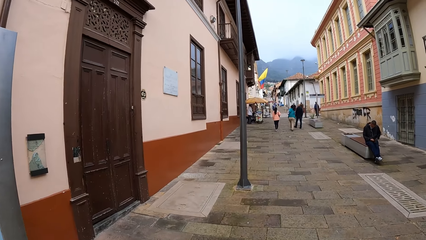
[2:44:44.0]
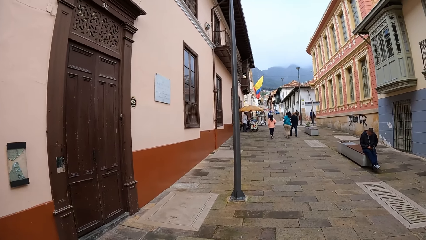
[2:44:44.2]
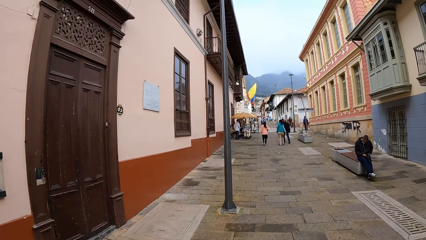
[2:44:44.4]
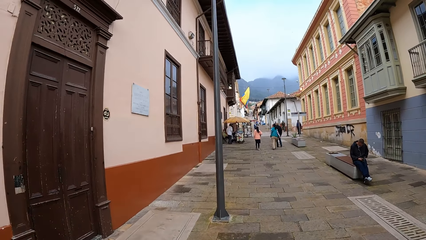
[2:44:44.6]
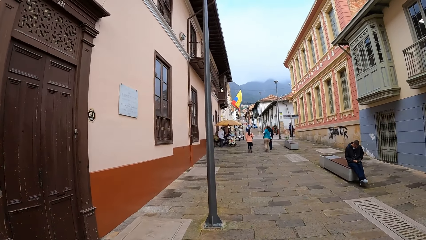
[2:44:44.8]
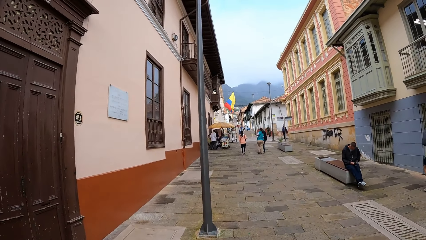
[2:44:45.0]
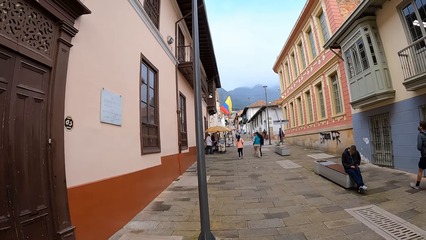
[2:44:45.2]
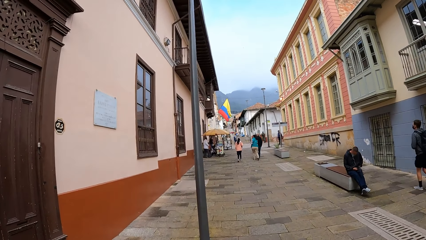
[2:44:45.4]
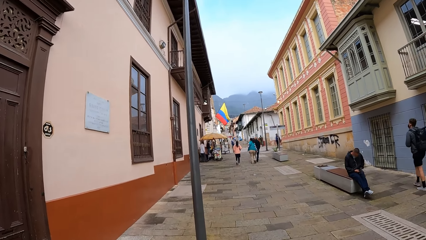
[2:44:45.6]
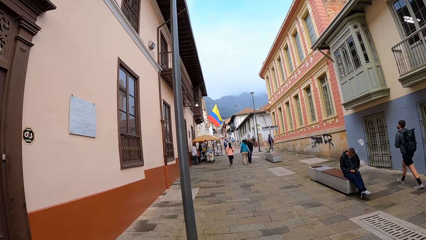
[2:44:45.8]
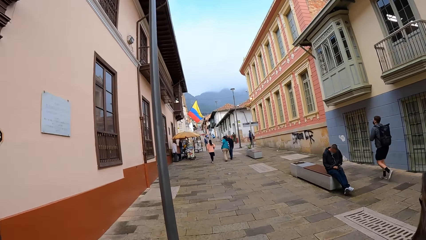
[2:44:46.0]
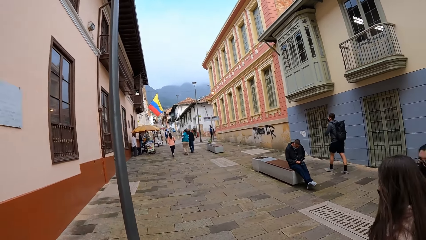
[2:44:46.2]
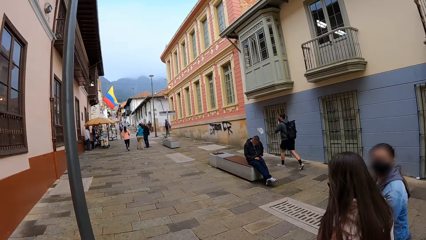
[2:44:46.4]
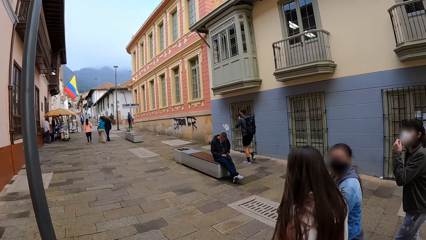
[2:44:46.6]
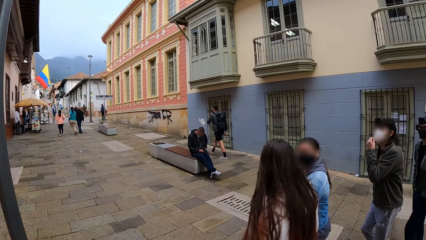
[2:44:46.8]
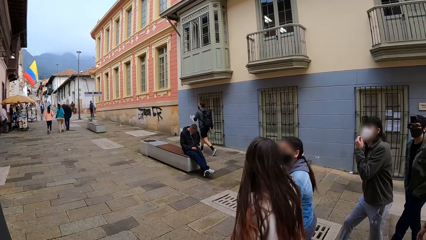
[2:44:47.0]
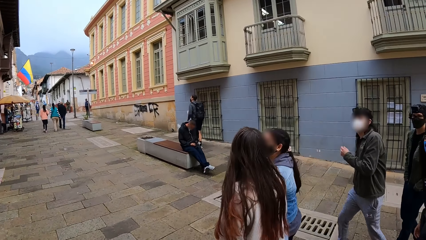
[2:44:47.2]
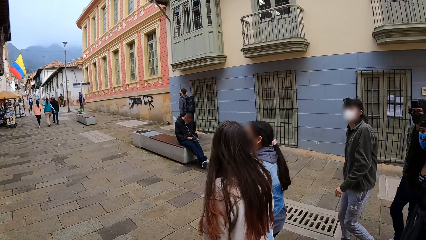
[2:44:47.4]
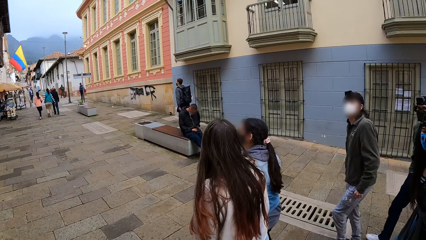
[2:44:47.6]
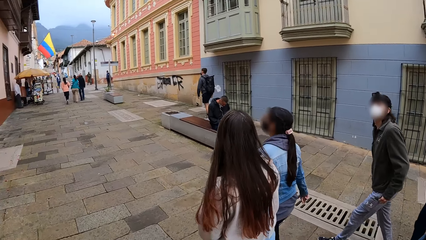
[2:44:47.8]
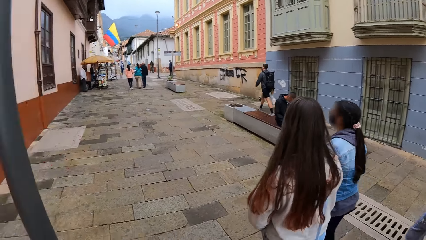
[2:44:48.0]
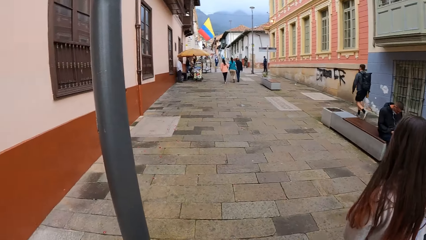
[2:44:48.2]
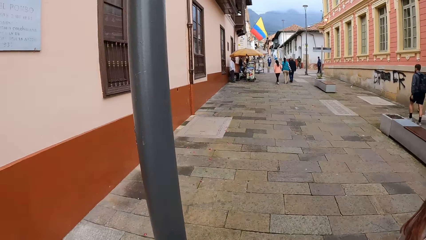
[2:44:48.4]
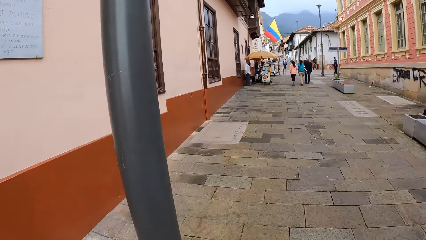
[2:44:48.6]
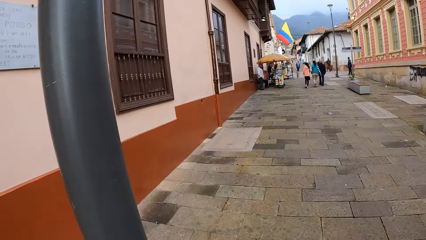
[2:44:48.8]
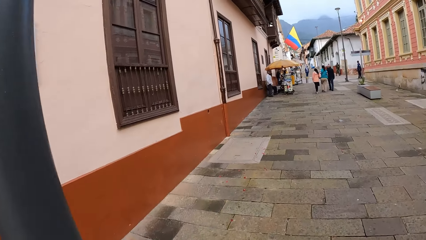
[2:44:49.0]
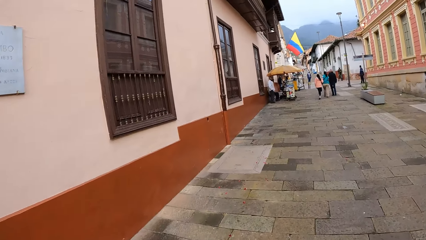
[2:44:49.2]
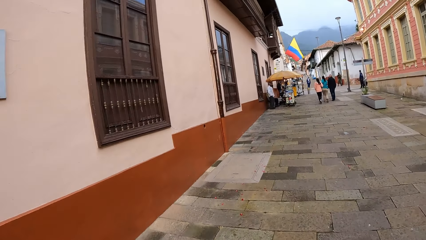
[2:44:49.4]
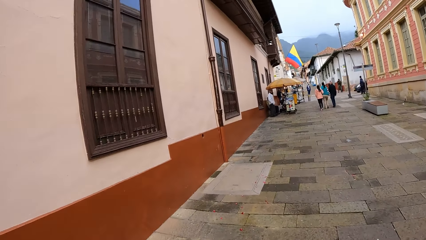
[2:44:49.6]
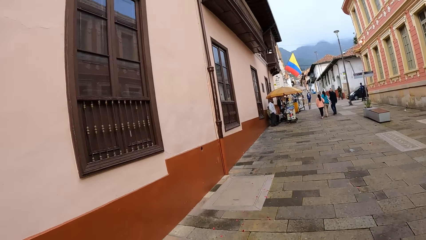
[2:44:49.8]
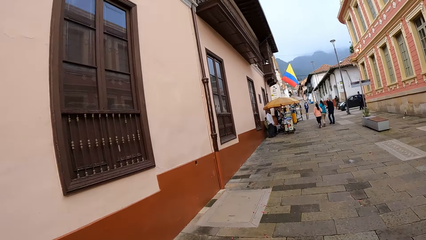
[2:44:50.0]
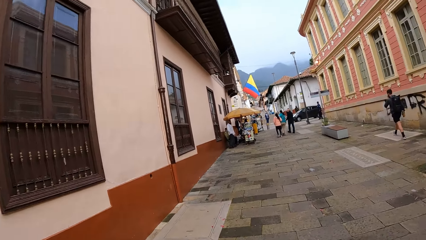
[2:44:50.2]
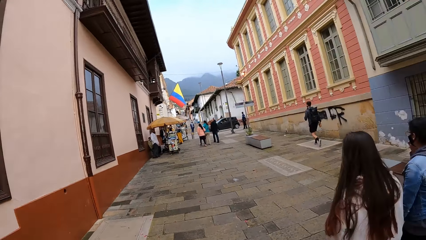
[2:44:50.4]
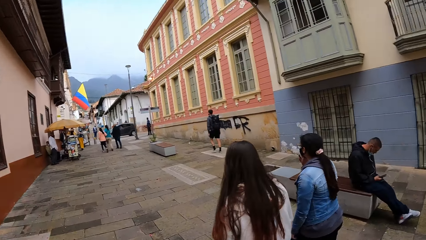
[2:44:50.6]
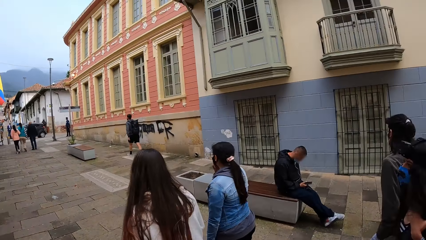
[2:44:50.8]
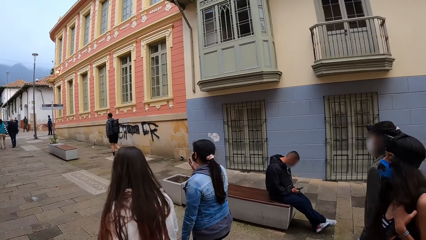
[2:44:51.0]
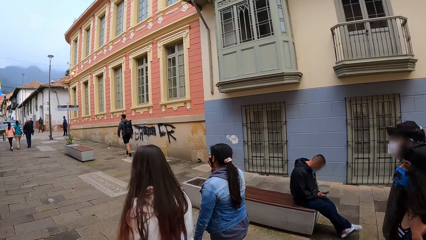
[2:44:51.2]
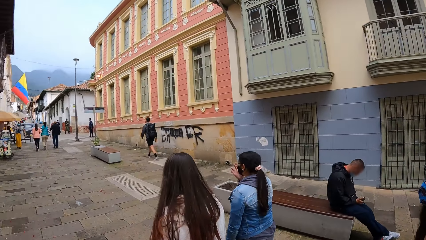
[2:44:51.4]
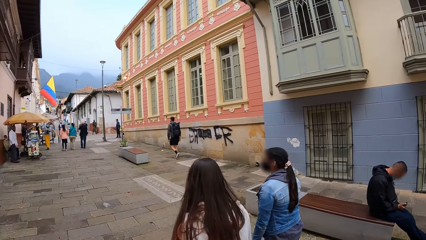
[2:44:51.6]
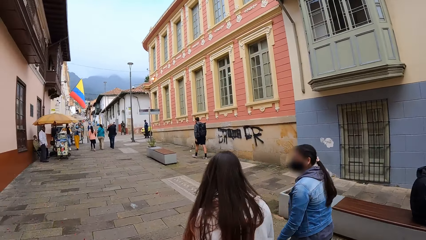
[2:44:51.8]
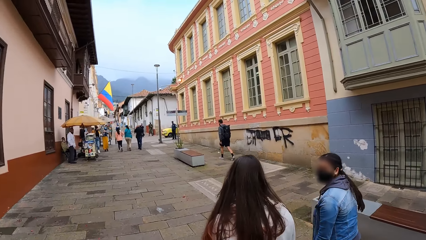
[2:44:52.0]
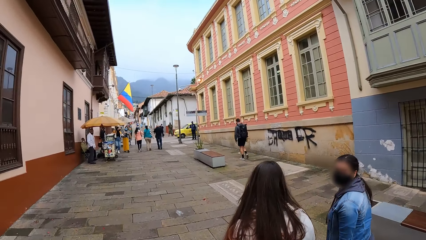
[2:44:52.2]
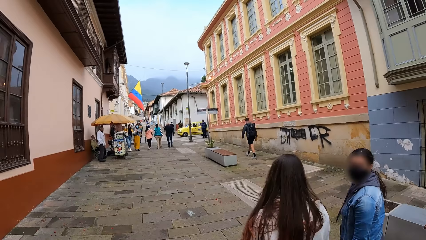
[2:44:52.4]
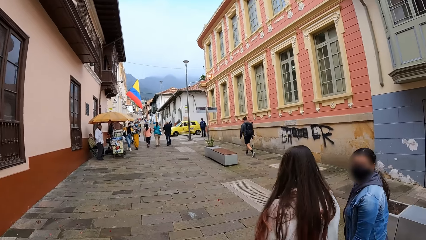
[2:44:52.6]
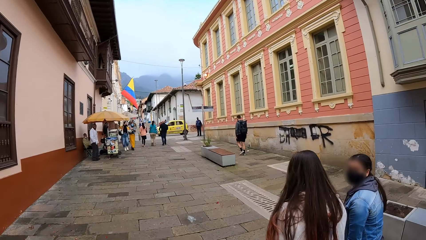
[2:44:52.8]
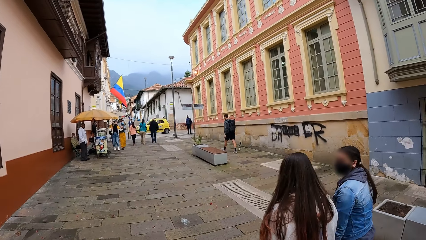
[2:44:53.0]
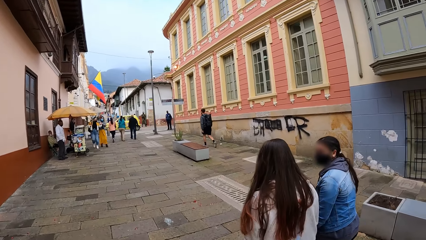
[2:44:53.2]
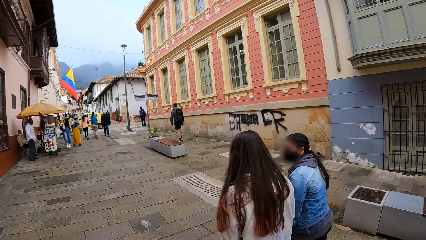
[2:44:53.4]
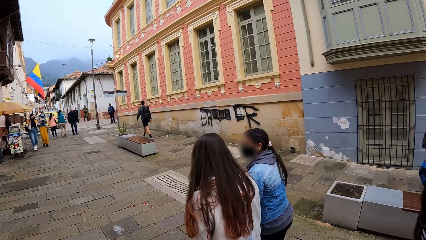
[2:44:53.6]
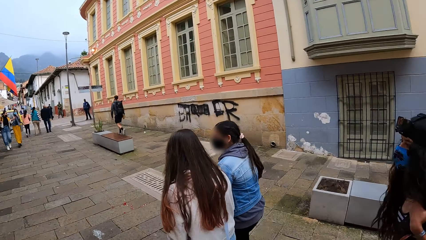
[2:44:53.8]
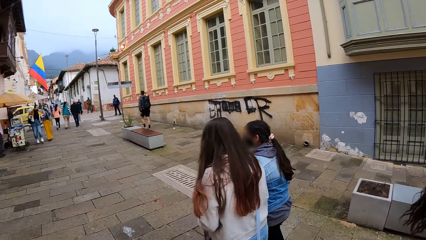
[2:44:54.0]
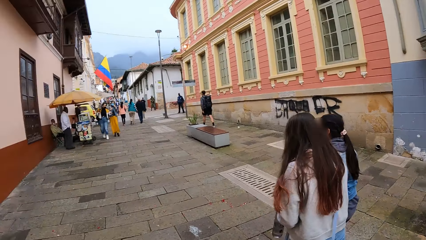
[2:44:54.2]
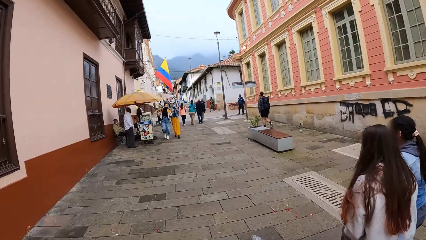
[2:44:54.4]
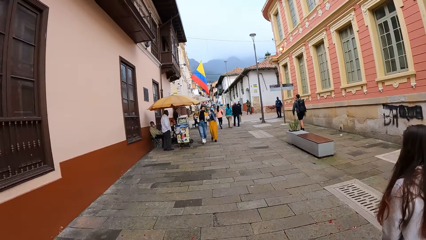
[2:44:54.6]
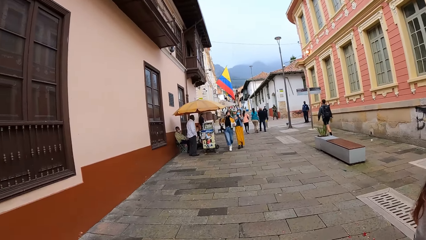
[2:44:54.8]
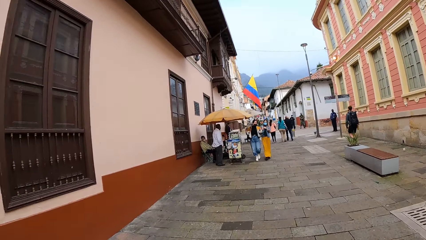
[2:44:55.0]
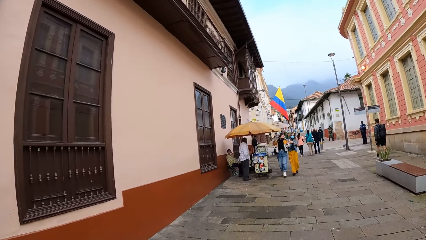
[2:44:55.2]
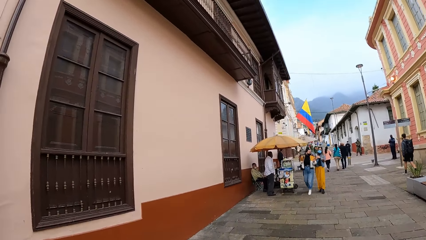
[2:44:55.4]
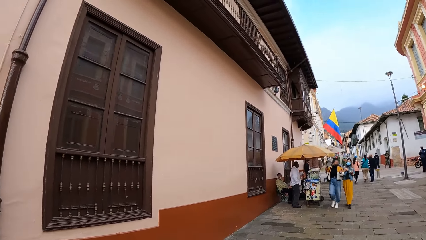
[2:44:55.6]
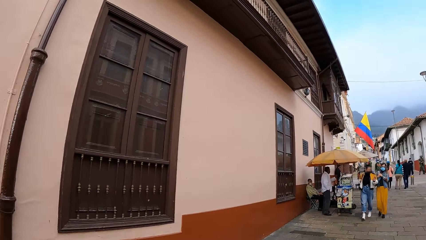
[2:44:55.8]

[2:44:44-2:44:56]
The camera wearer walks in the pavement. A man touches a face mask. The camera wearer looks around.

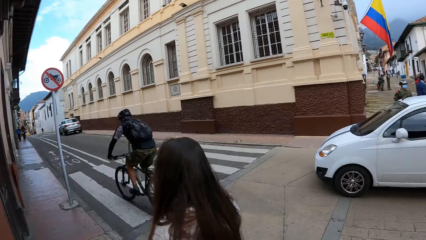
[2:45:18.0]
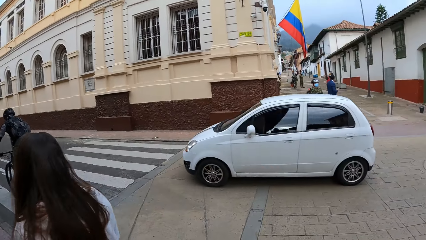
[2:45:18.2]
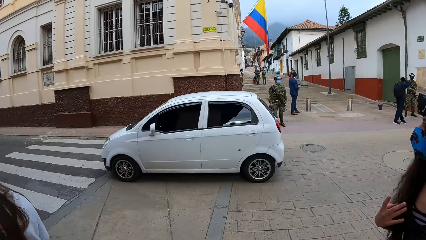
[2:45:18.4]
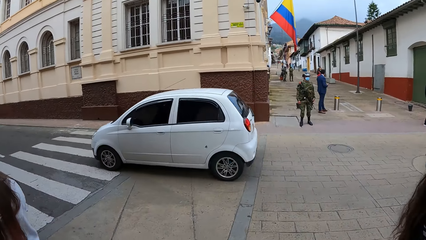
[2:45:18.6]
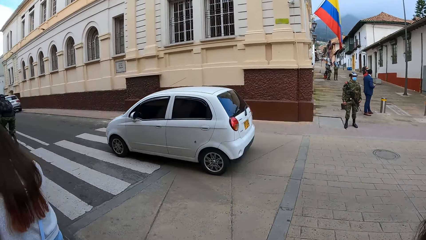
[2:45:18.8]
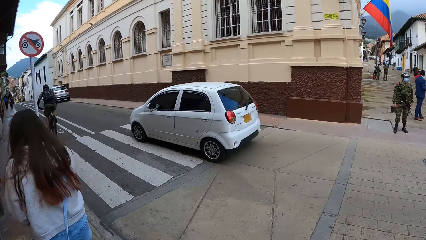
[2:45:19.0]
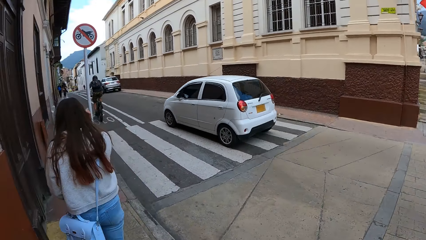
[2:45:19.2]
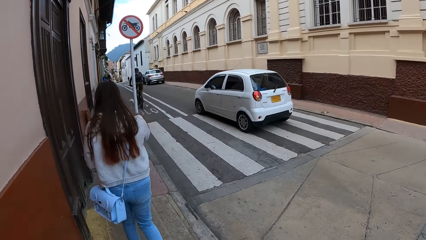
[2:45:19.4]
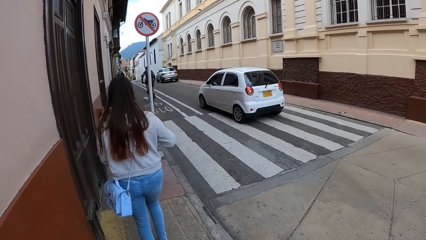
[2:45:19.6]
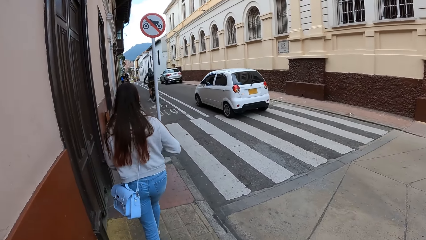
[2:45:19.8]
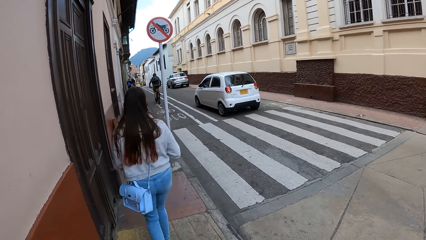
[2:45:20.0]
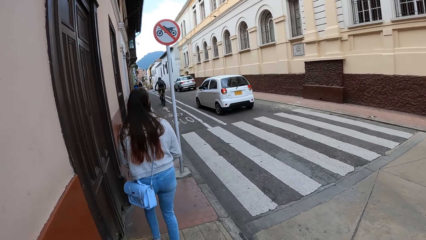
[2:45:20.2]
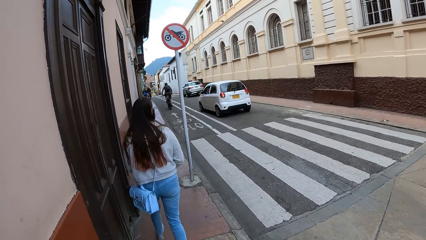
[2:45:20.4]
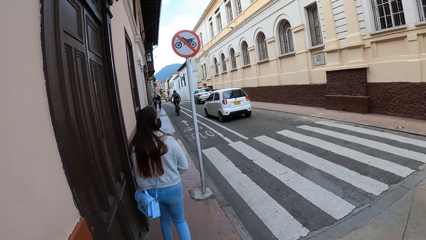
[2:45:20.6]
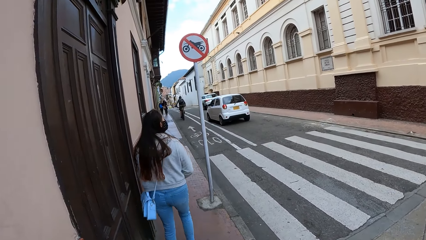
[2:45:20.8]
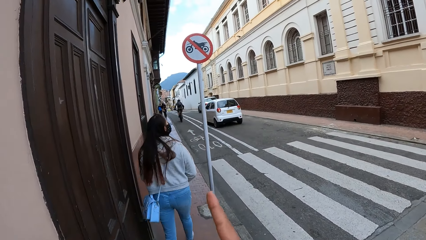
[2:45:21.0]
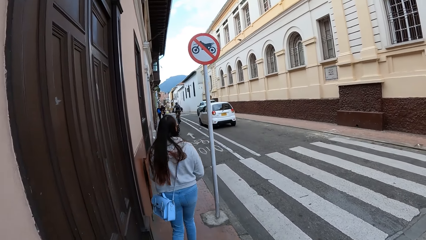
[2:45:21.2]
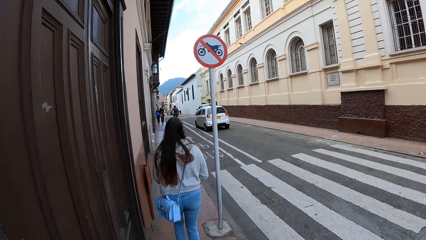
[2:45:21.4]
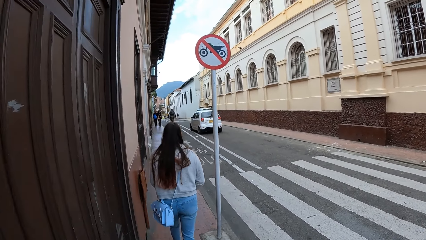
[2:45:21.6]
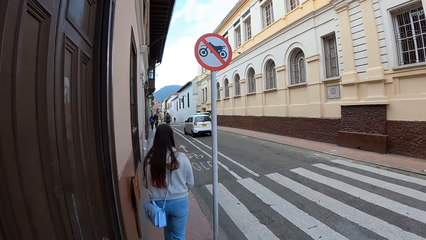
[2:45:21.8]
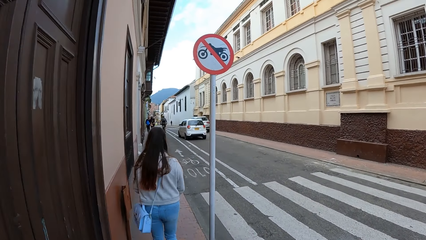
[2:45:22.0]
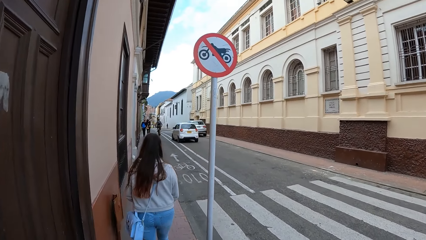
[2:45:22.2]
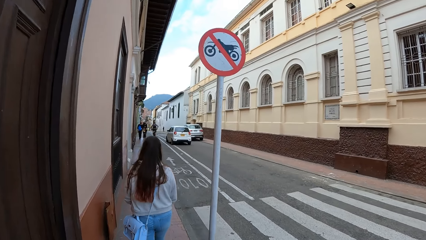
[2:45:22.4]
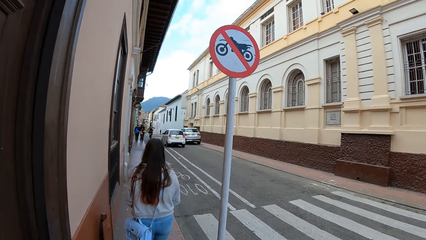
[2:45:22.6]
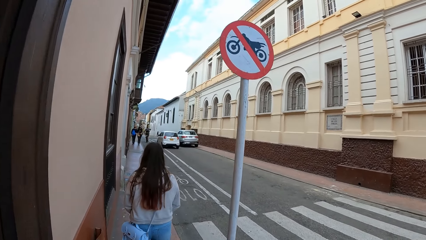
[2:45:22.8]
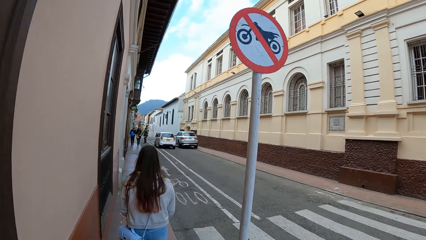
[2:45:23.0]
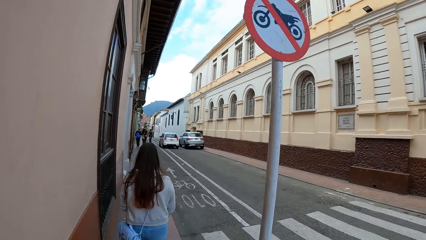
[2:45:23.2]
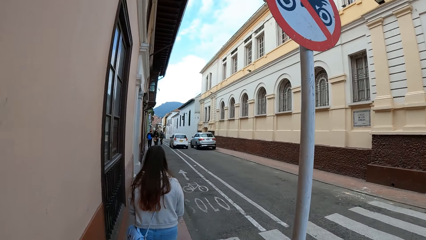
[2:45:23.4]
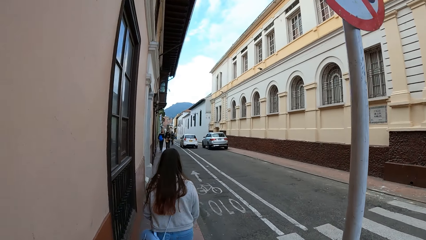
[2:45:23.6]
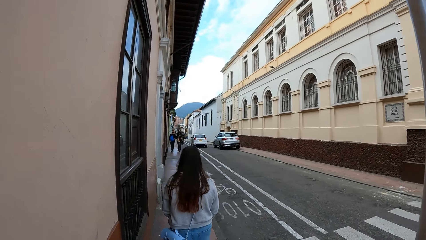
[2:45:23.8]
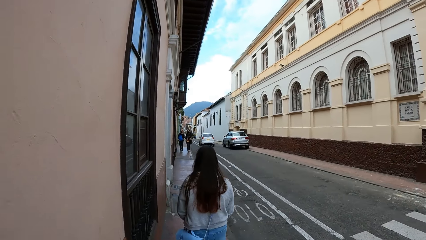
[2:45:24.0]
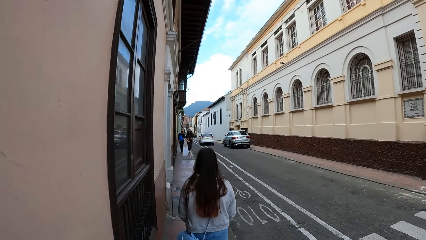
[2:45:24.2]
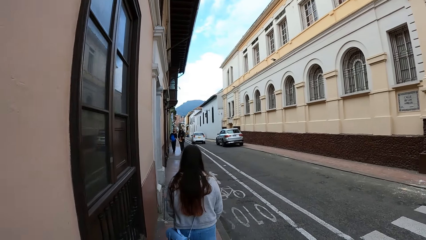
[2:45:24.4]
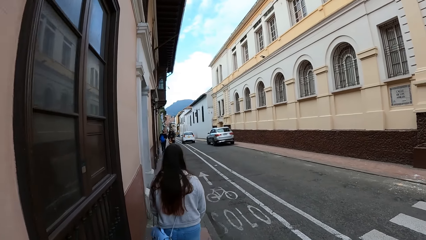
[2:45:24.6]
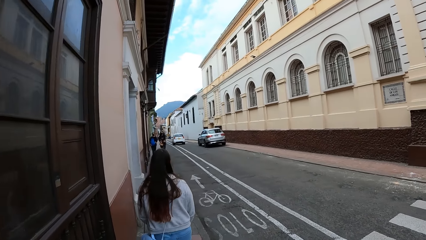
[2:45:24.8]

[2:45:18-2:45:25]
A lady walks in the pavement.
